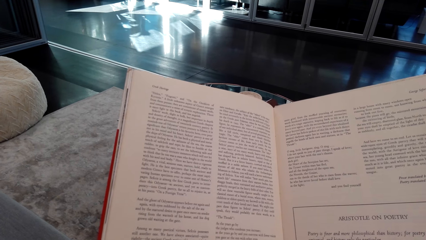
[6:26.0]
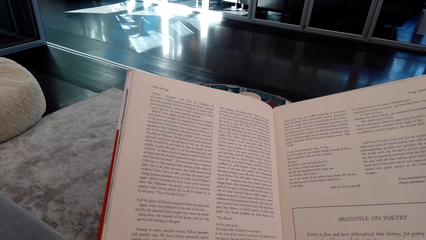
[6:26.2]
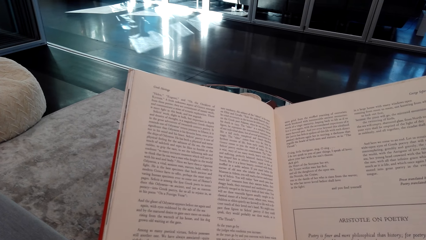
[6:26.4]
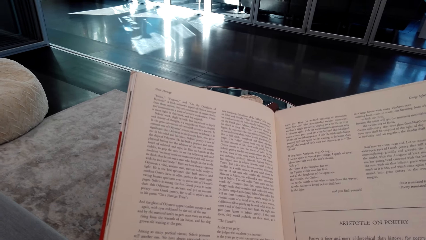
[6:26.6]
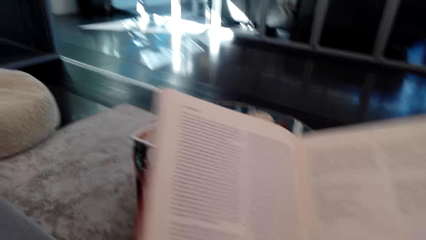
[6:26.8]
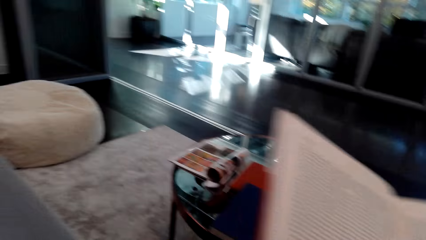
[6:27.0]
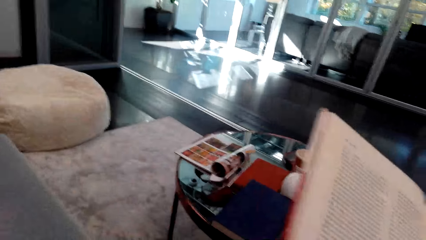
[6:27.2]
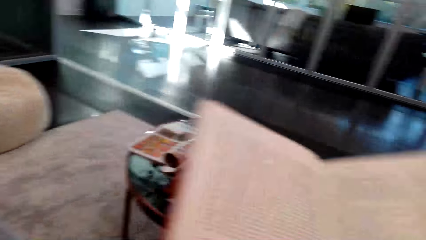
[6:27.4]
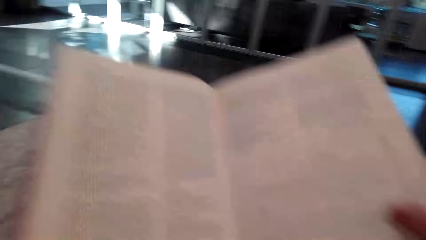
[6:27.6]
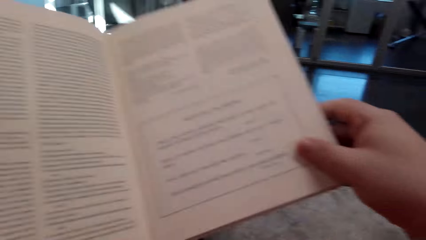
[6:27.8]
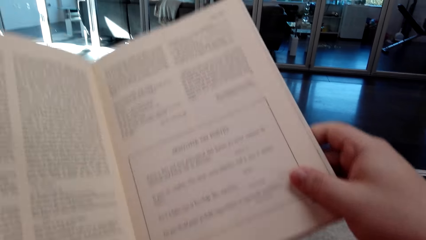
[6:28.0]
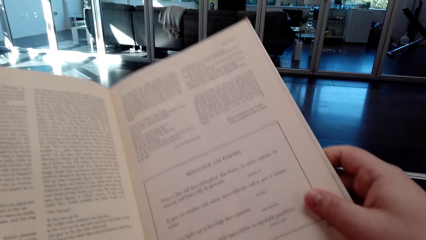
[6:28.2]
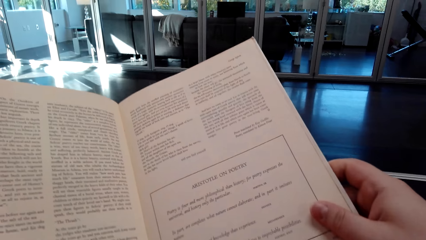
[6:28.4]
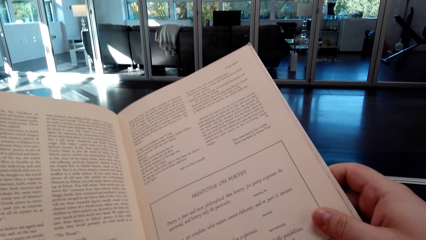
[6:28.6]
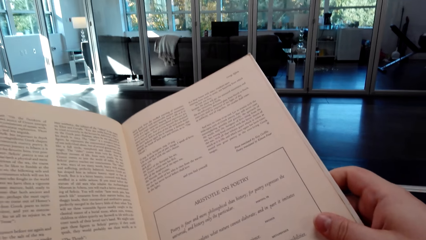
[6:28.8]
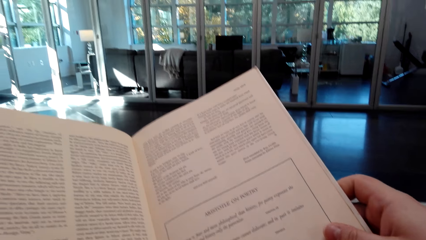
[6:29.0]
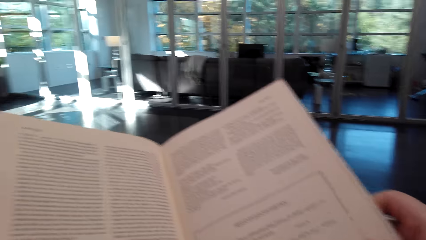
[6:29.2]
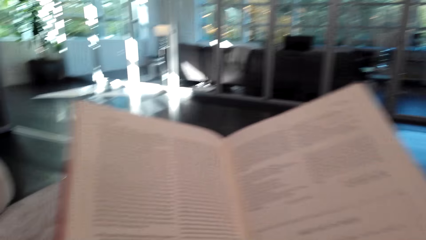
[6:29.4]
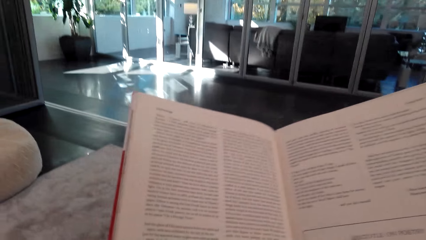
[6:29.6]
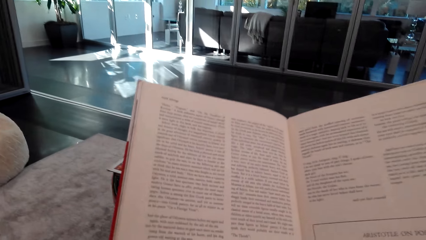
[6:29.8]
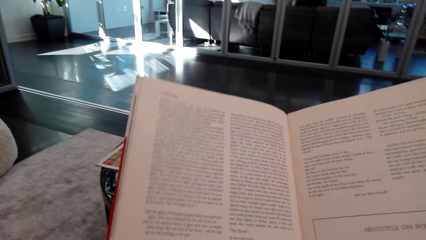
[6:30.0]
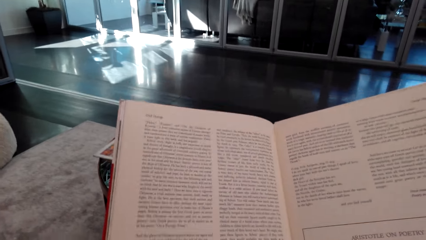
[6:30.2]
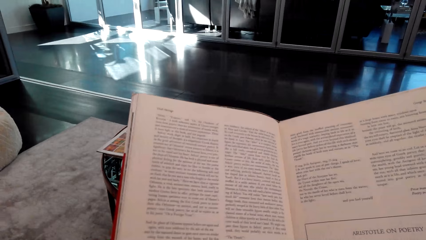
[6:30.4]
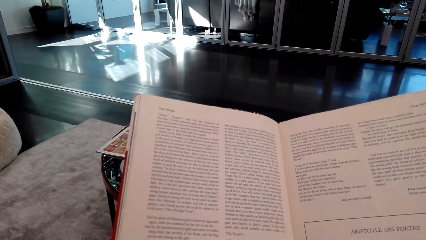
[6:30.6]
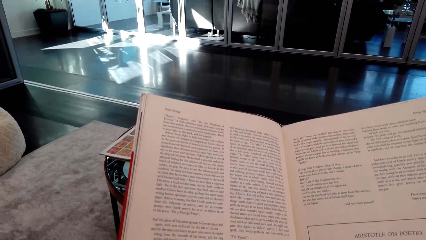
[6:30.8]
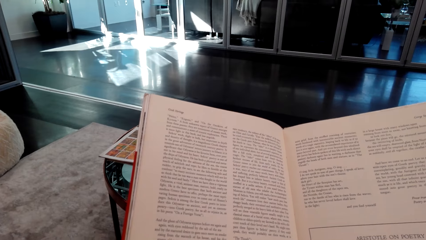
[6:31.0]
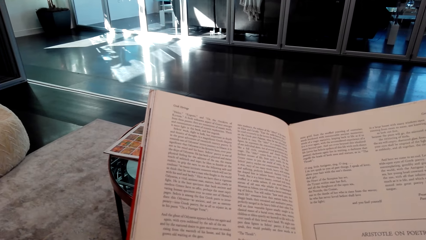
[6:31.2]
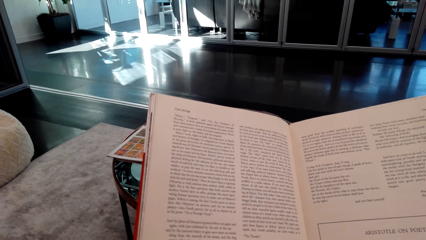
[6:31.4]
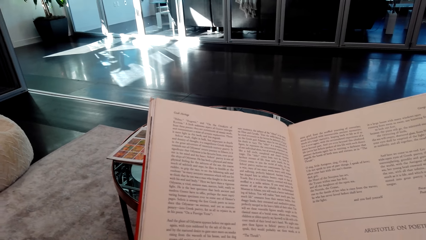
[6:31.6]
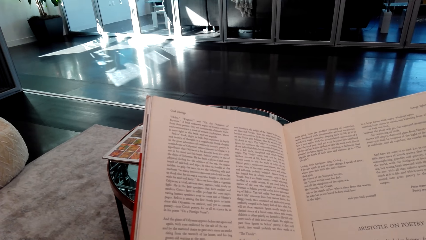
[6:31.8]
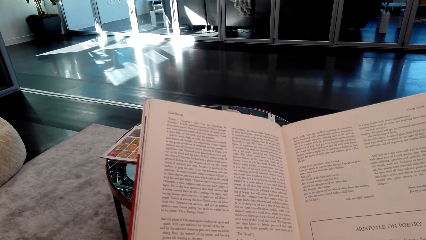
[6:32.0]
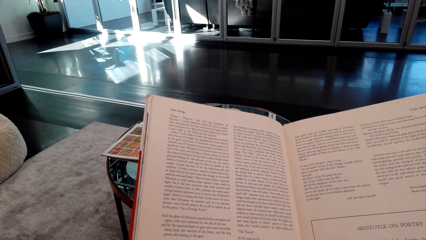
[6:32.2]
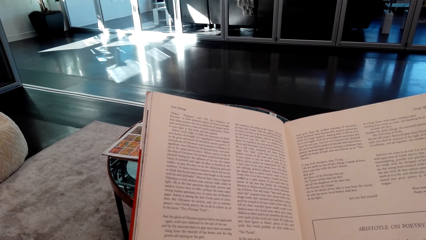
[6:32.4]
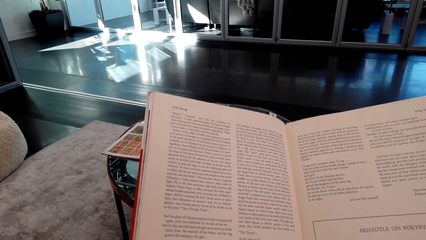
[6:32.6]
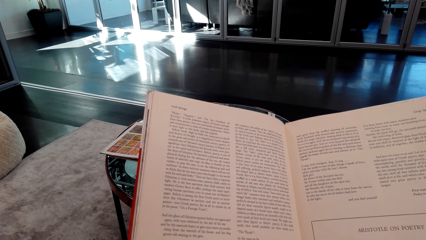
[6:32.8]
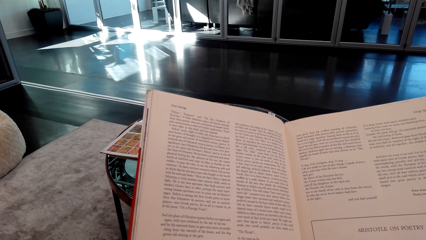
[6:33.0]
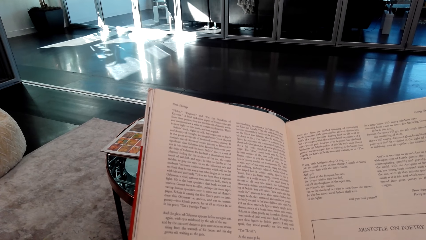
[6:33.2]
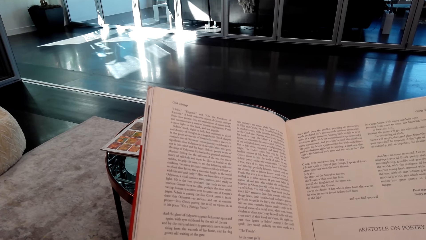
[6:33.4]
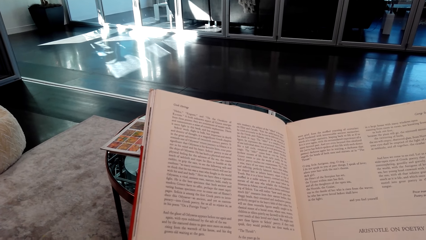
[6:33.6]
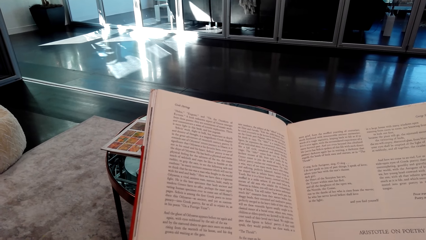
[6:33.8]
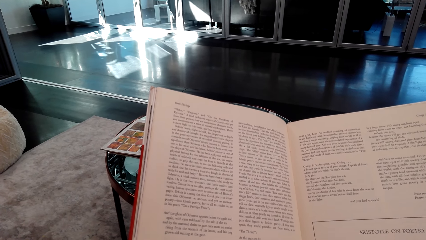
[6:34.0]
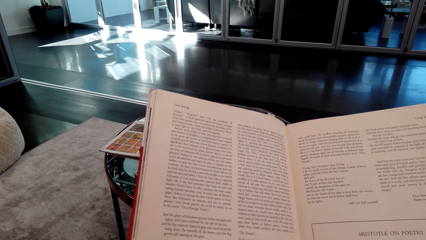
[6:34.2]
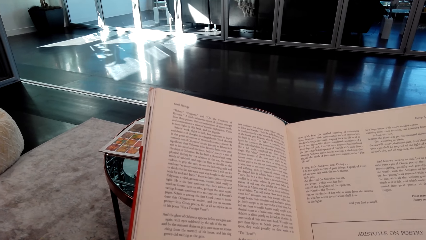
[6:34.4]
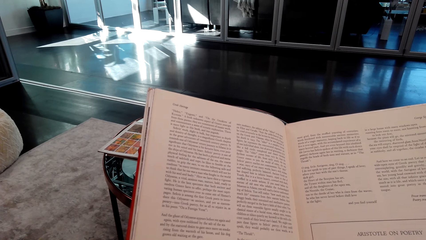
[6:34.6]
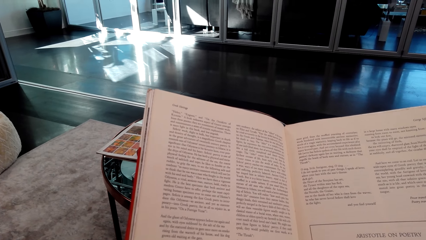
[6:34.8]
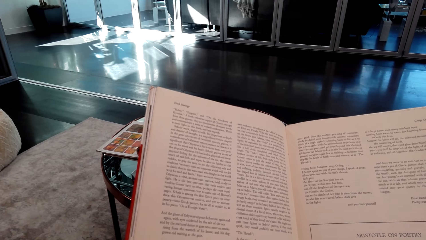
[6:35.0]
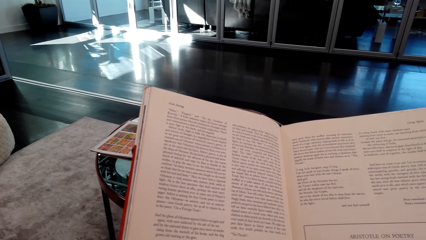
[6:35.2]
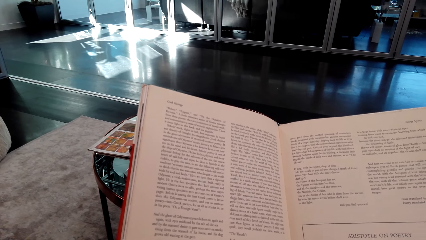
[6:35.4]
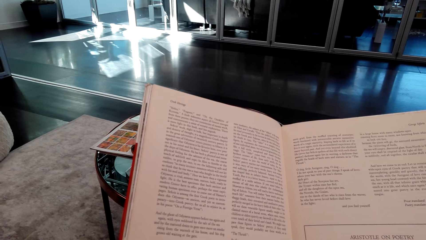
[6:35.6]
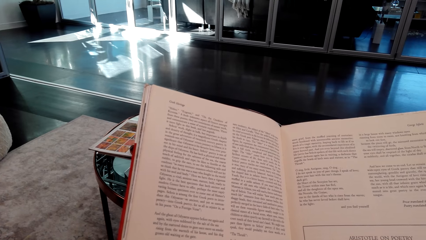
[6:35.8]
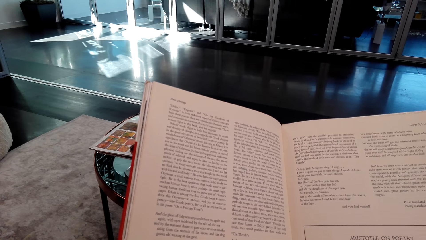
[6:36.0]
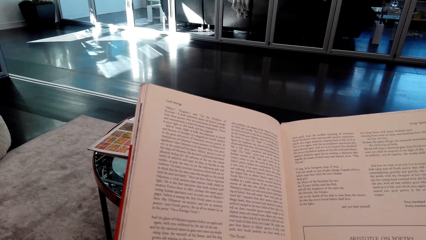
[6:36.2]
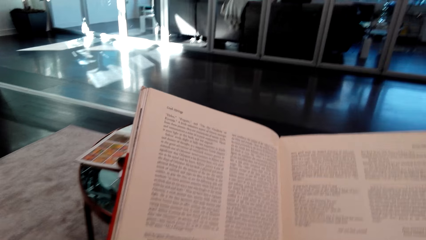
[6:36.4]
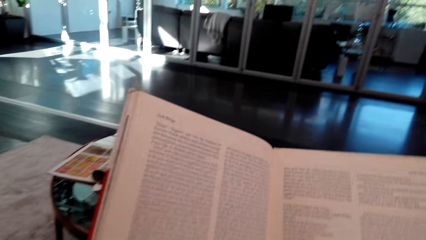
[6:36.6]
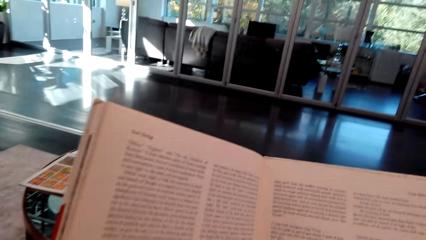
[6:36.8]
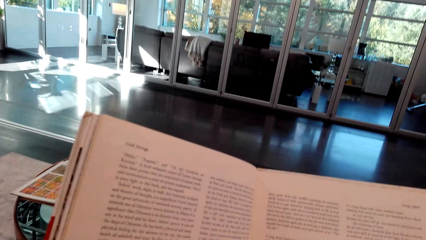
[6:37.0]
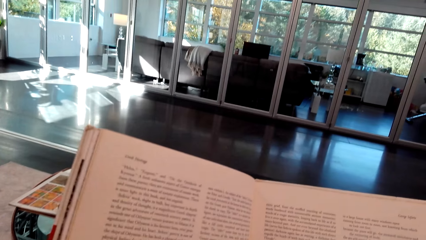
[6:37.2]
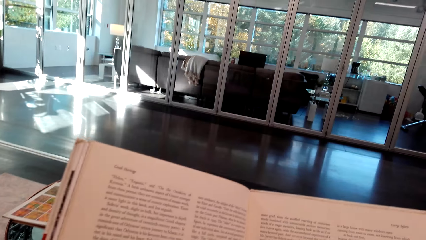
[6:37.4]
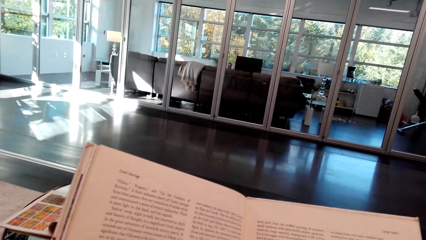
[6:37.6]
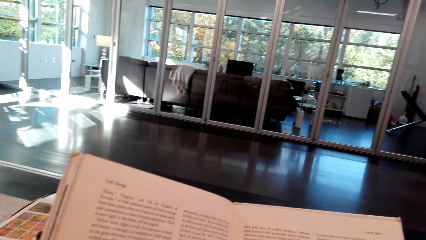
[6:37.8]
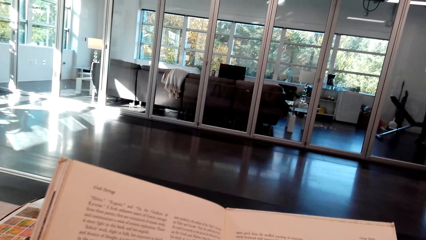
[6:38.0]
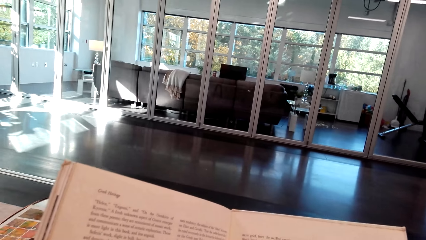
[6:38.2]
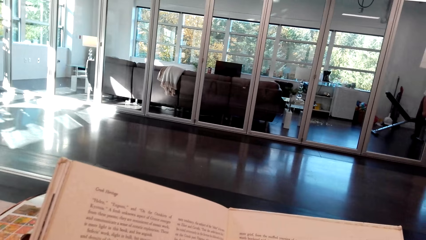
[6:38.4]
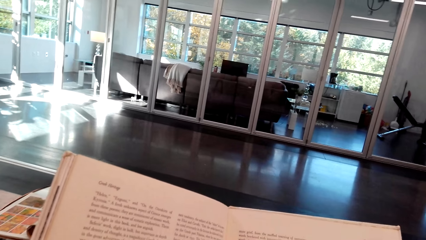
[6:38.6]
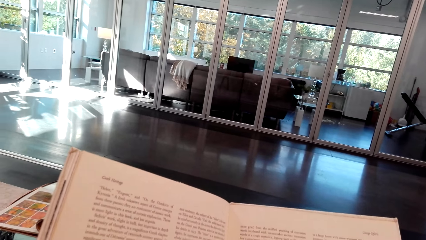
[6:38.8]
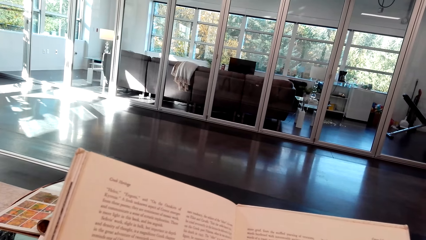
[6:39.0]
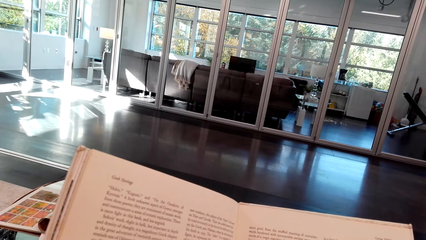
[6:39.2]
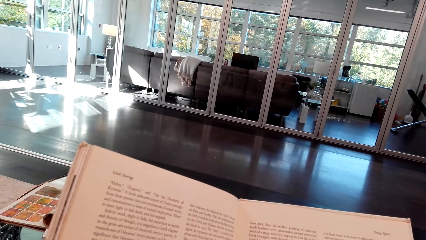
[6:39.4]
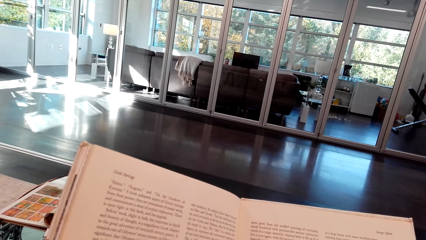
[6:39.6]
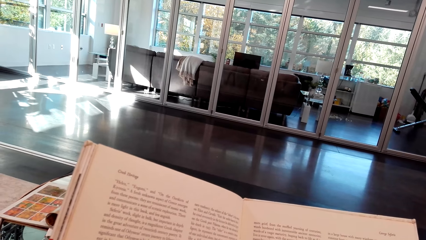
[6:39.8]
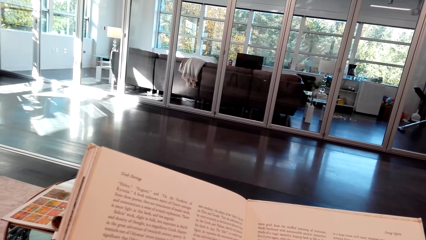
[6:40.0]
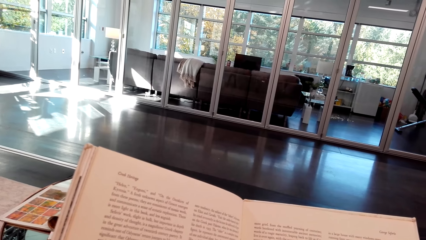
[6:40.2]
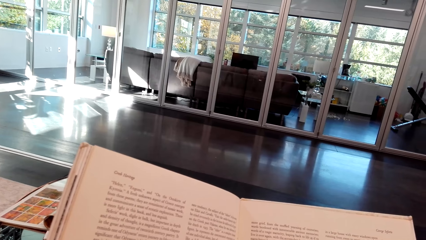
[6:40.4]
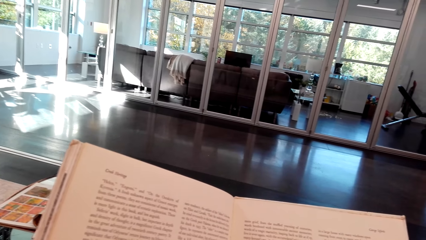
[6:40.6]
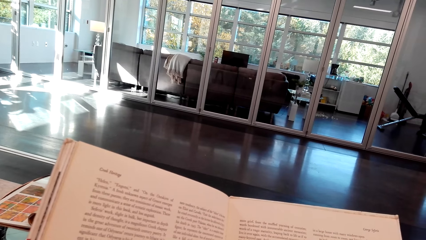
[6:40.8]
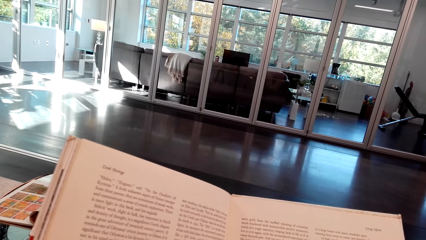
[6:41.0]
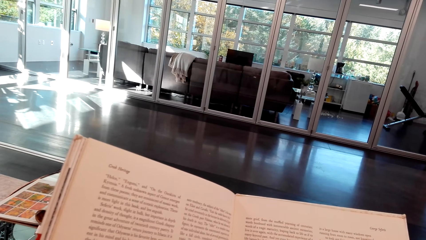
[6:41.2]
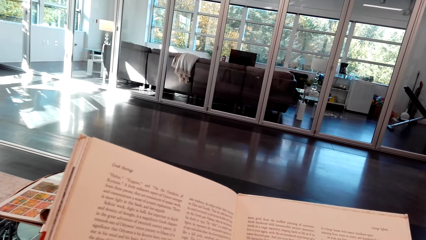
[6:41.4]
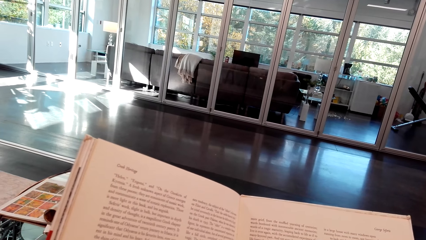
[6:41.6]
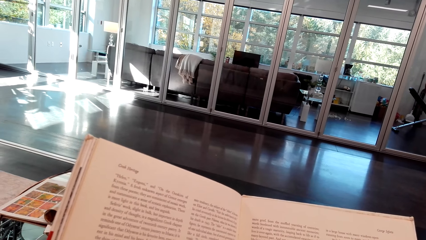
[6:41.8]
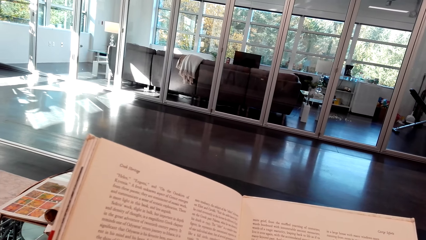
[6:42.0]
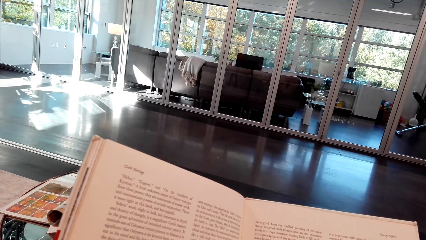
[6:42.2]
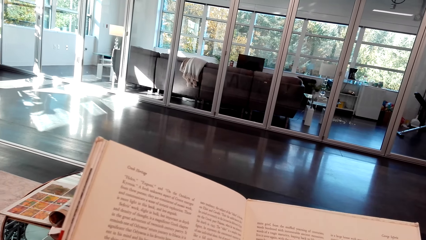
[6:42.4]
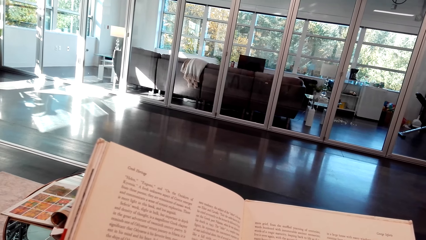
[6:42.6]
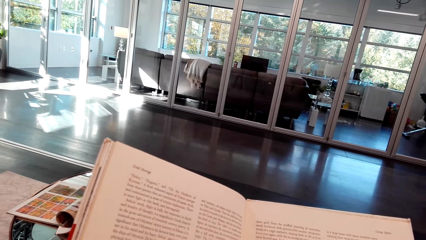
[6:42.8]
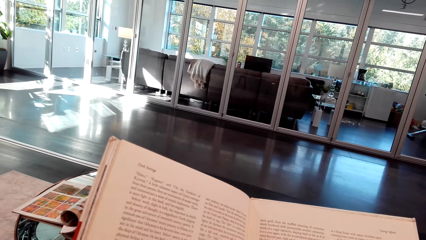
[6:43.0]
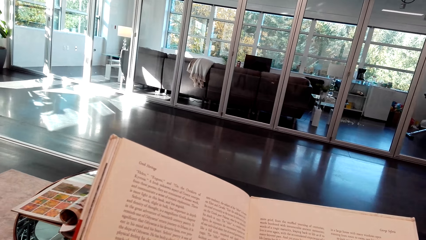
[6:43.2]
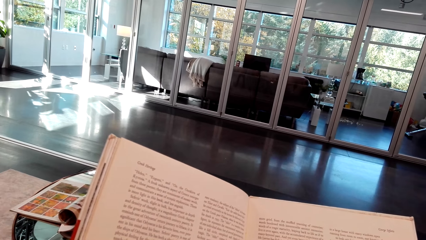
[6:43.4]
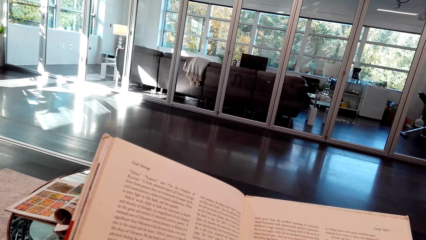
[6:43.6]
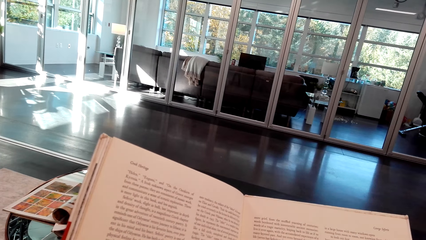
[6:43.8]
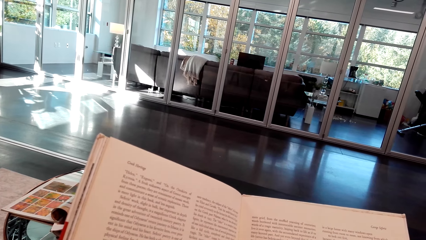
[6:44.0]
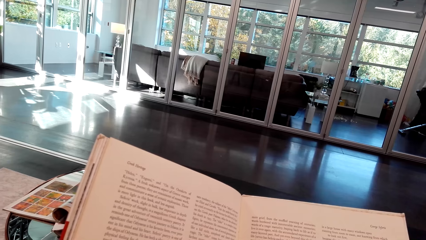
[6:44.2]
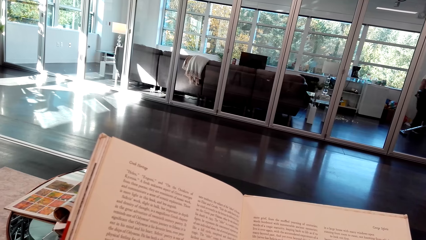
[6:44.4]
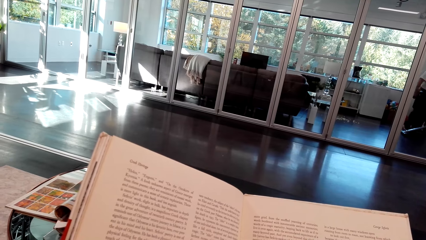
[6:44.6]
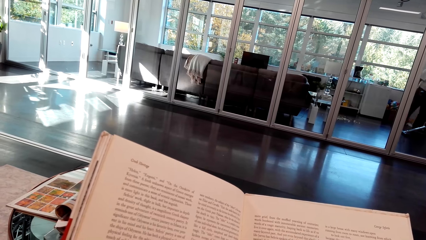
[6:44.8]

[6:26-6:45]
The camera wearer shakes his hands. He moves the book. He reads the story book.
